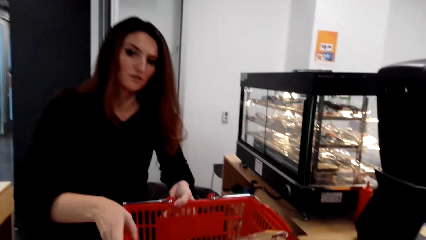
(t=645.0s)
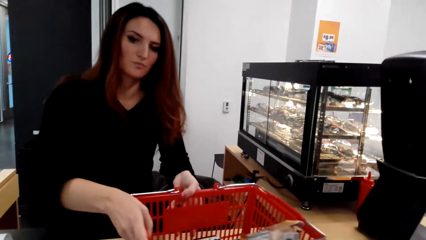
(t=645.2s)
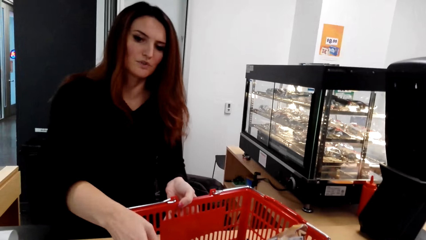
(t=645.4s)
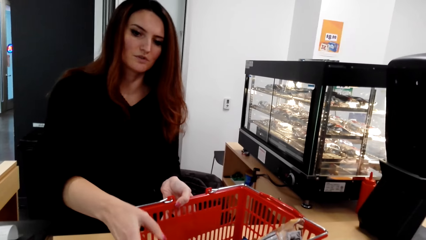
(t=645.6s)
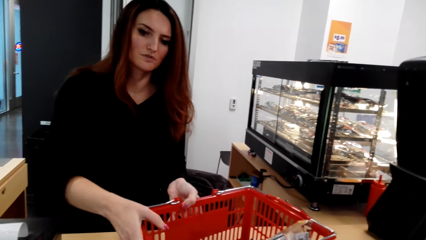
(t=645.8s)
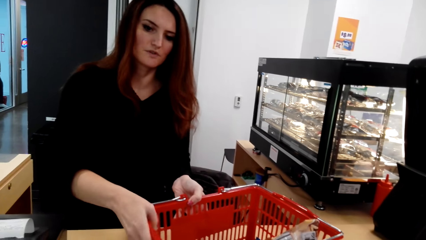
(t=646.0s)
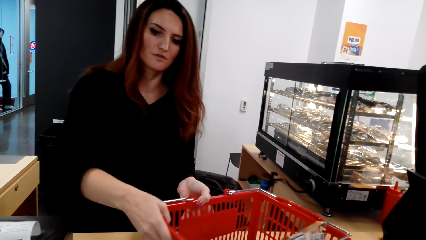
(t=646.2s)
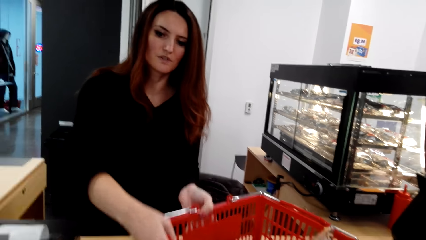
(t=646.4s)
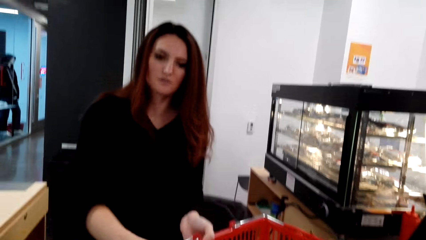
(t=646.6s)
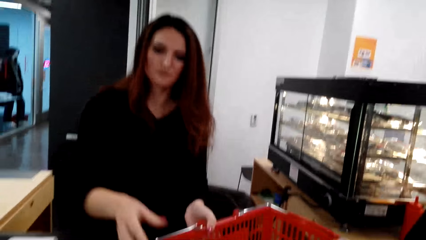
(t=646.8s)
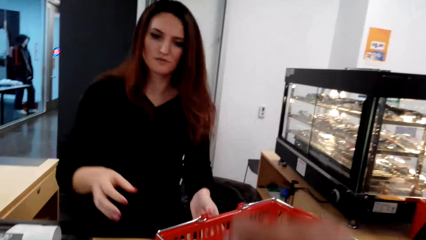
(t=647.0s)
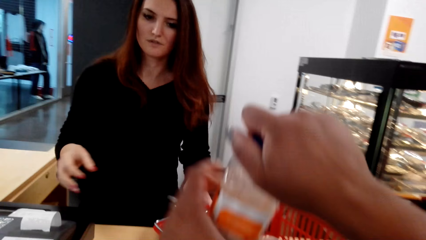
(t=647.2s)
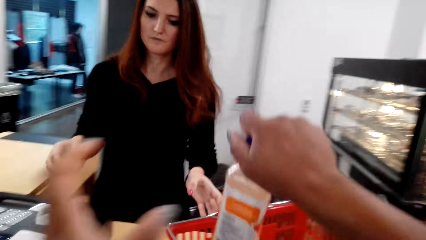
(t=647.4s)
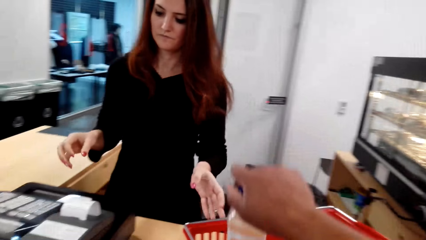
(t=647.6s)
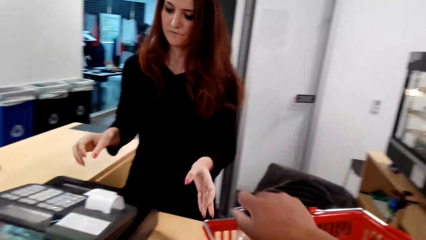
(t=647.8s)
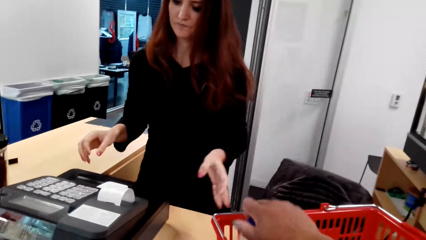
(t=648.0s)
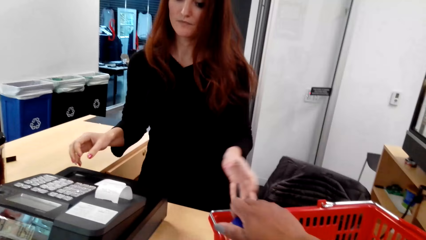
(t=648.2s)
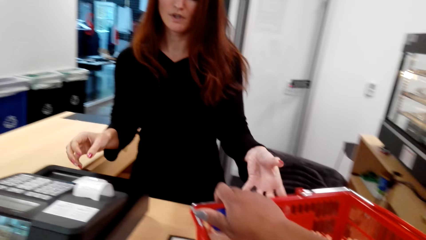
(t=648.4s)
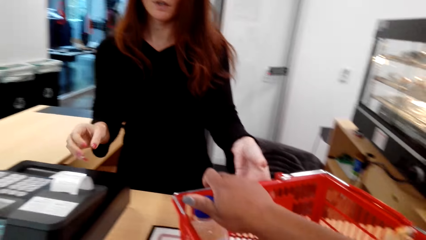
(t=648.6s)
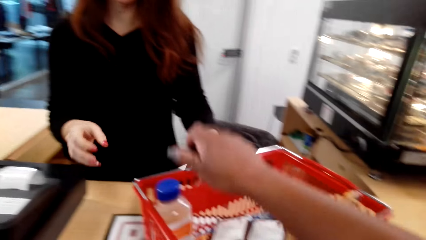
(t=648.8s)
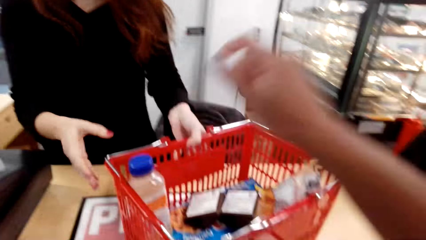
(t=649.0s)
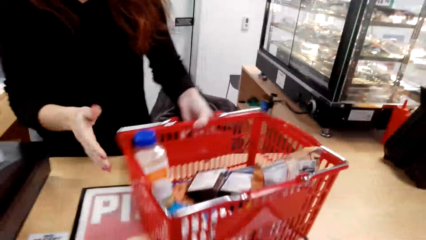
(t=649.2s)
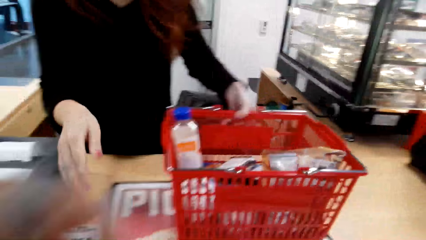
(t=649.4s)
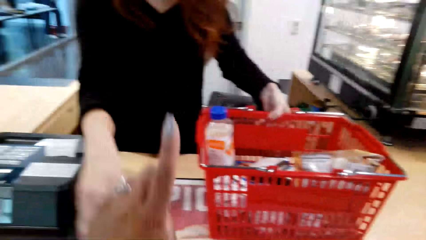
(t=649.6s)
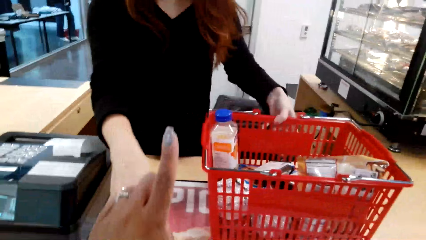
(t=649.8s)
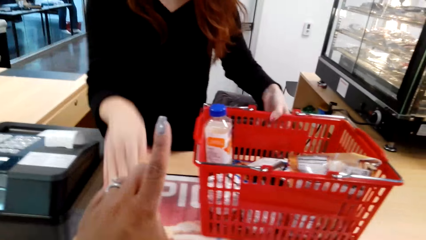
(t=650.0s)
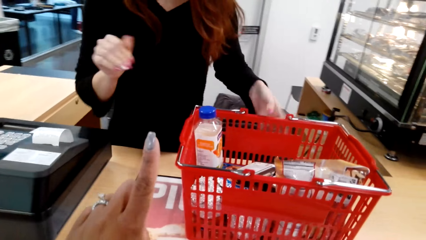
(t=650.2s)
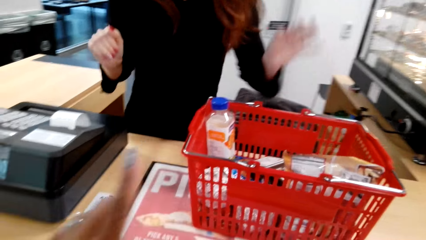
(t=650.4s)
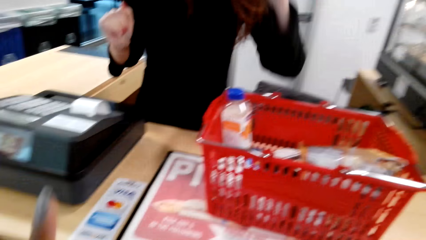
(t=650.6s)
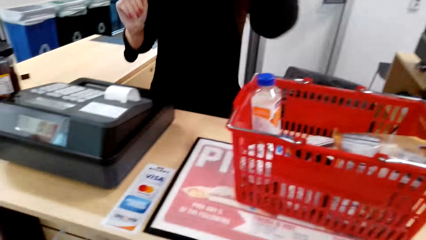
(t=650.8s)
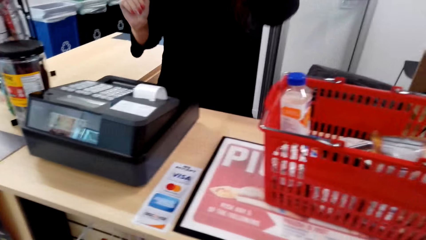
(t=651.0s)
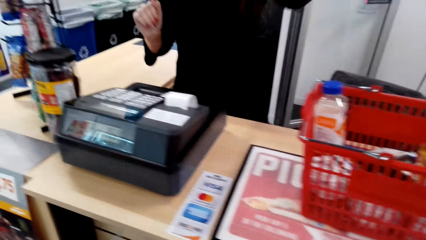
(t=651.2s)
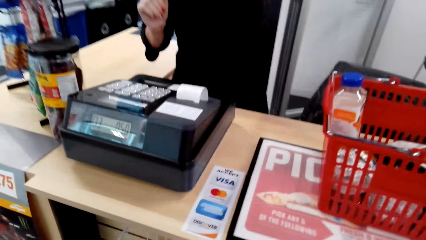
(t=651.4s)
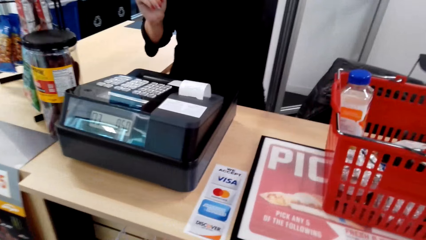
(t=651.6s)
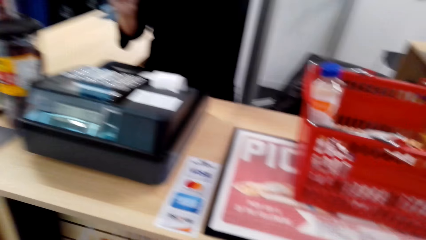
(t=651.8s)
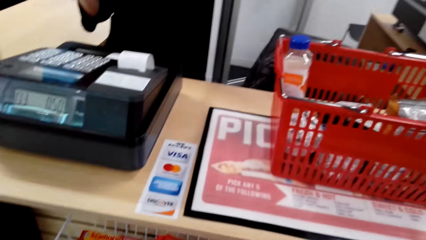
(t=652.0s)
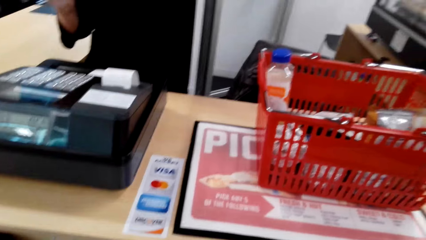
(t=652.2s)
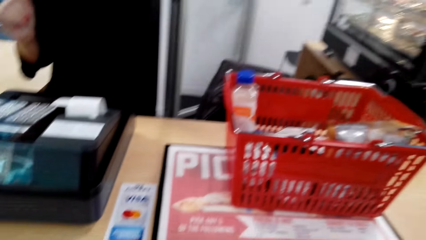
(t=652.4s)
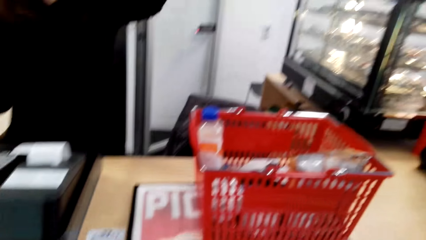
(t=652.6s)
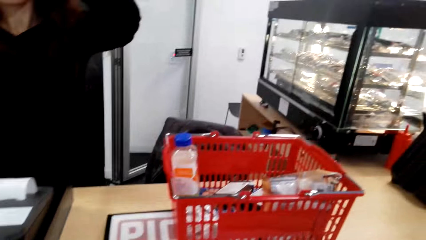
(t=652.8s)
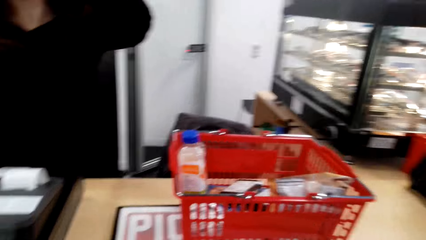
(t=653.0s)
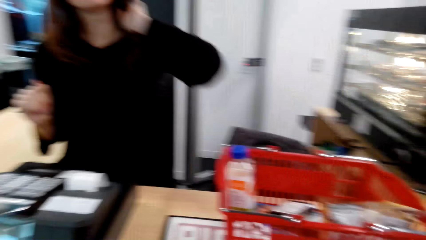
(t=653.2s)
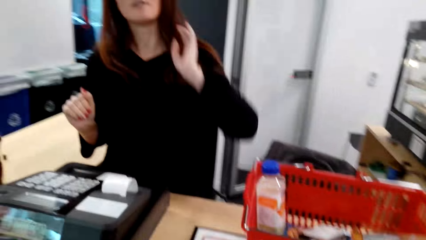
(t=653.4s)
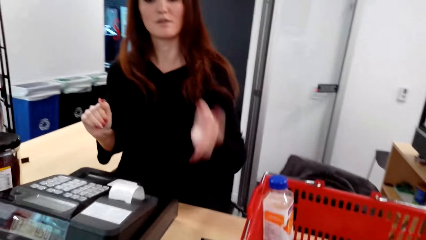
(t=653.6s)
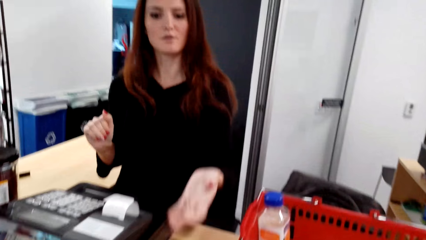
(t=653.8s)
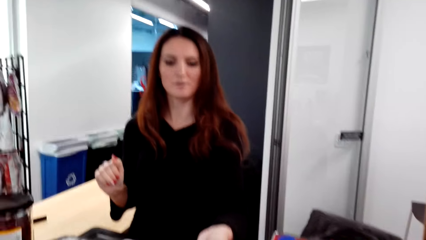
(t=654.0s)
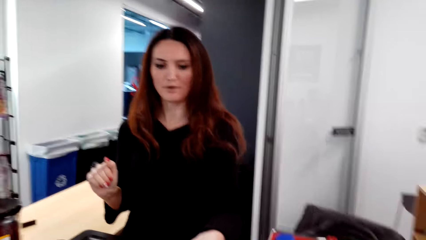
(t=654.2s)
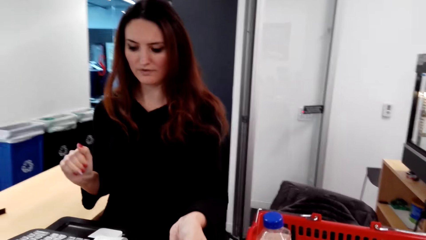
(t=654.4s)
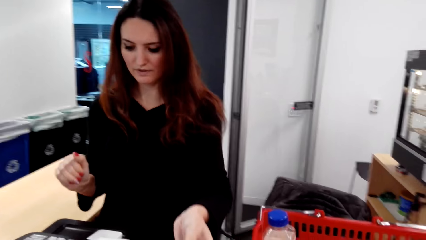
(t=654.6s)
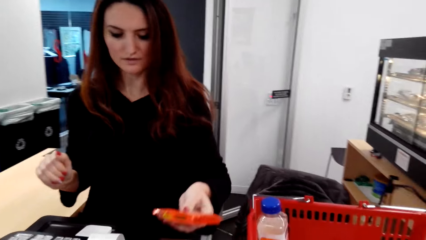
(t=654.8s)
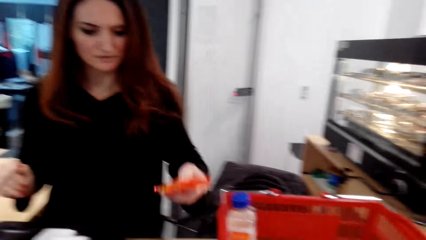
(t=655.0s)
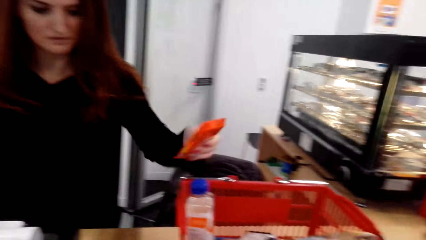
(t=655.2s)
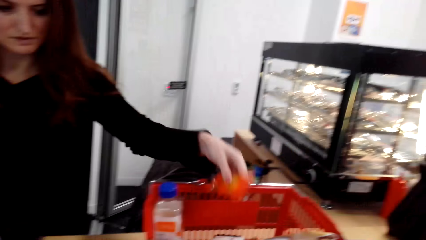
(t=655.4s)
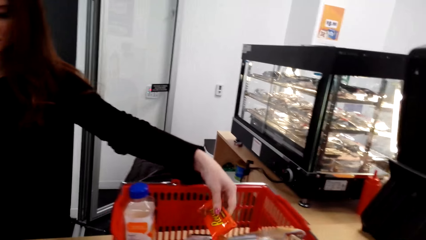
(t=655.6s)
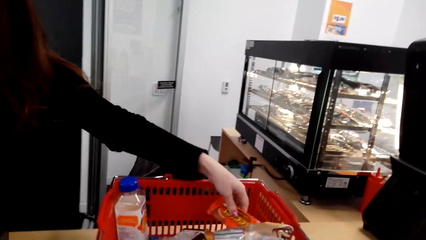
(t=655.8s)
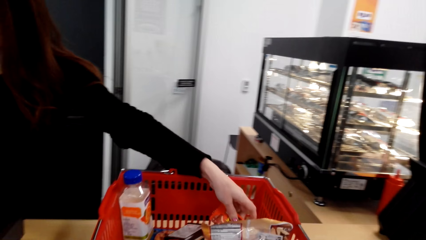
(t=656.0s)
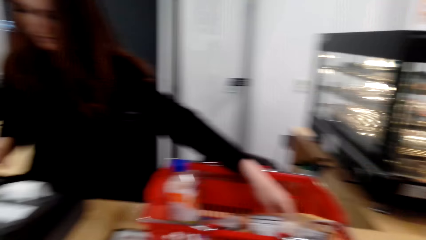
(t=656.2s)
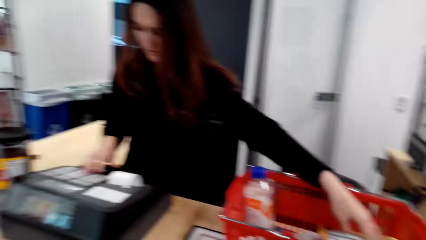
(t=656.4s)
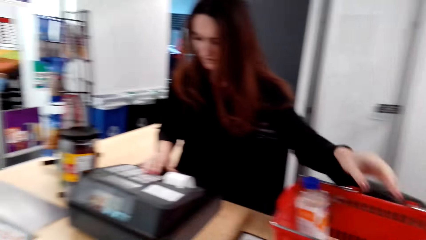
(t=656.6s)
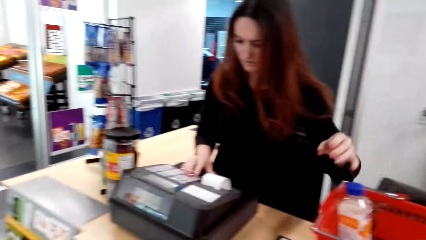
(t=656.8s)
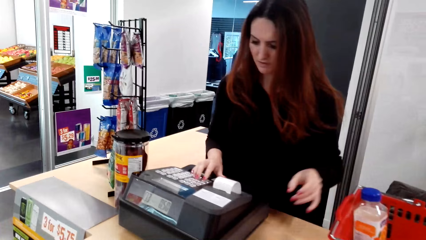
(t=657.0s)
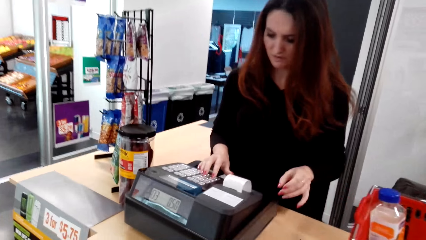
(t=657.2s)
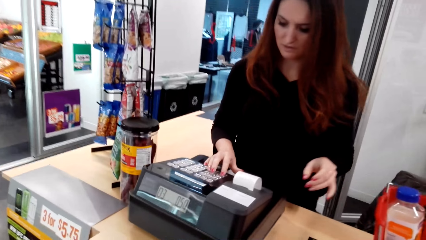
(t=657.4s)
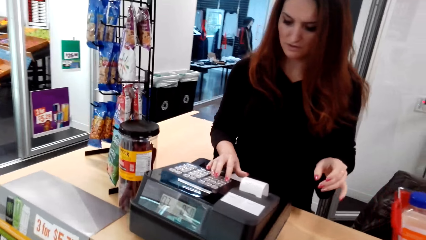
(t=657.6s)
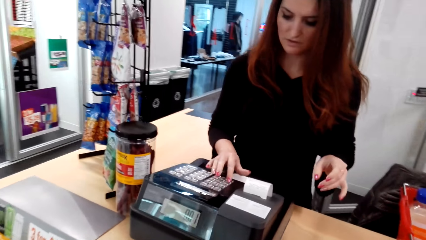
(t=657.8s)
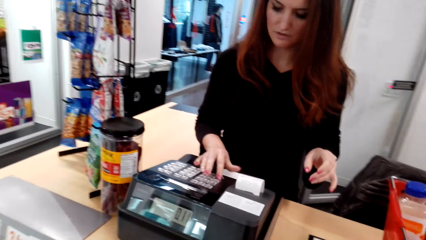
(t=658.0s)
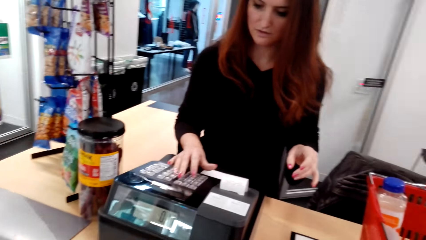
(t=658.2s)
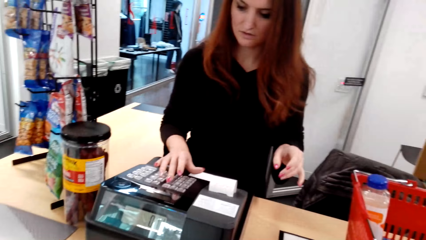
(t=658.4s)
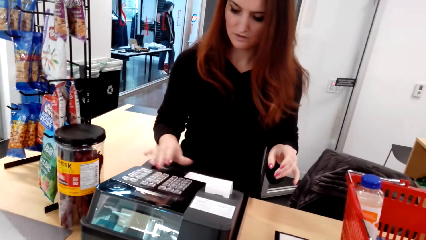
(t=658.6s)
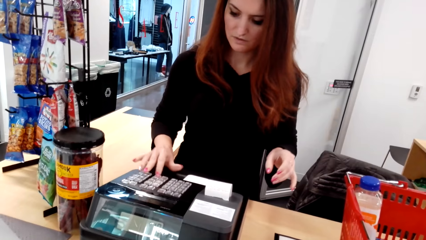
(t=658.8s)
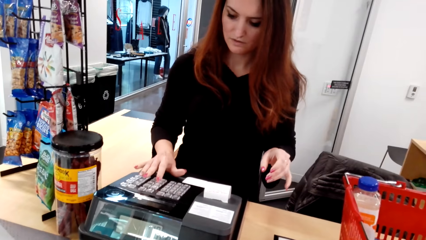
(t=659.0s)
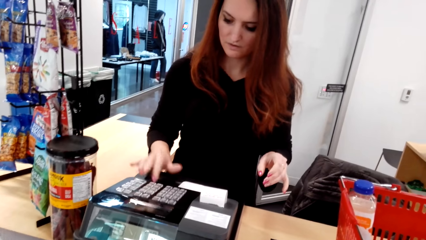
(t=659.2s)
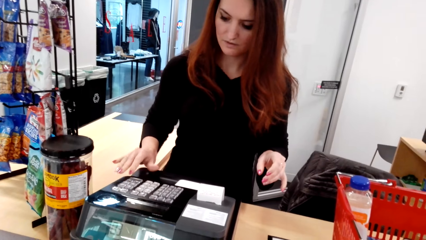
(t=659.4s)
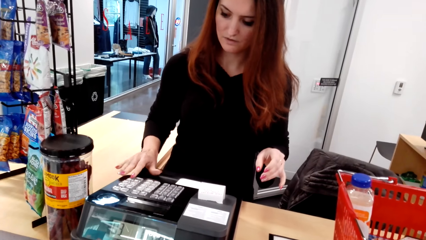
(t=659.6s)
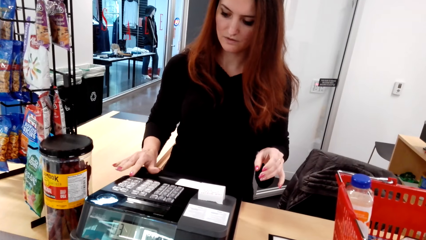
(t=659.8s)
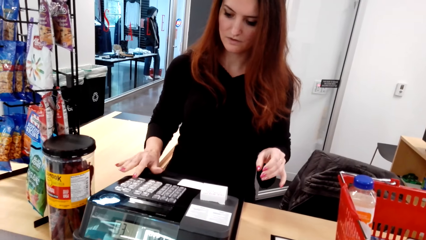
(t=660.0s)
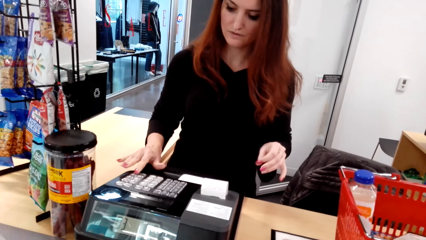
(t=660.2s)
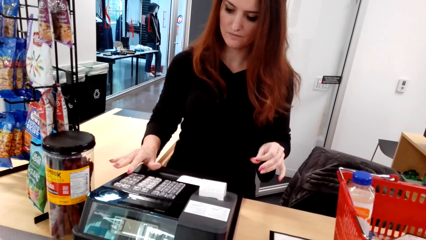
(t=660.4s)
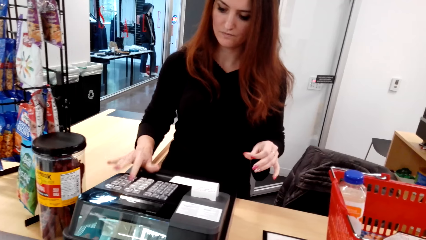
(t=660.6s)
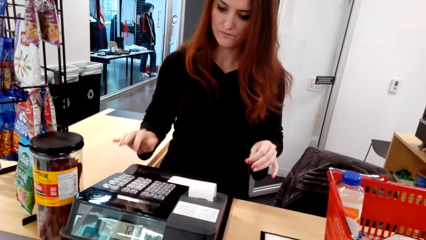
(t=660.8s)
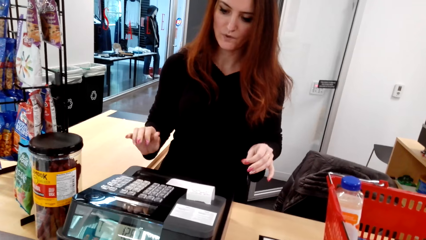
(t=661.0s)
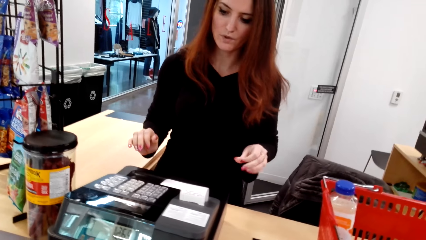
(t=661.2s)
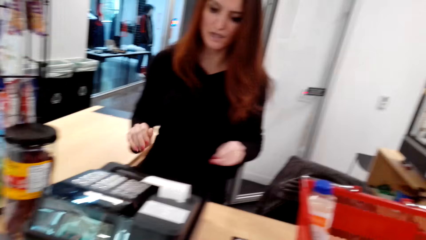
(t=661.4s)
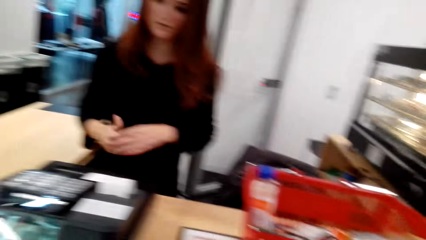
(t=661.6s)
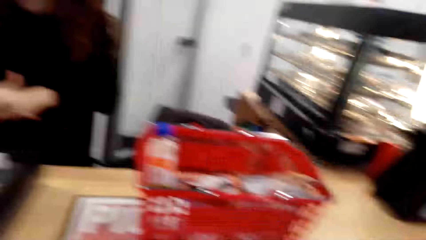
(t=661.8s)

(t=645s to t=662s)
A lady hands the basket to the camera wearer. The camera wearer puts the bottle in the basket. The lady pulls the basket. The camera wearer stretches her finger and points at the lady. The lady picks up something, stretches a hand, and puts something in the basket. The camera wearer looks around. The lady operates the machine and fills the smart cash register.
